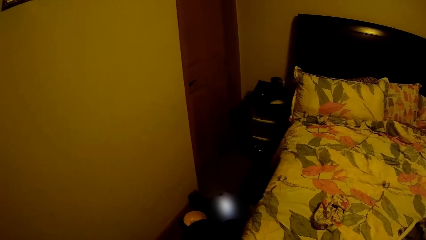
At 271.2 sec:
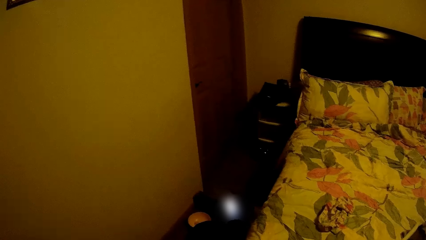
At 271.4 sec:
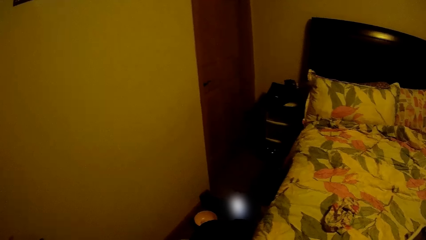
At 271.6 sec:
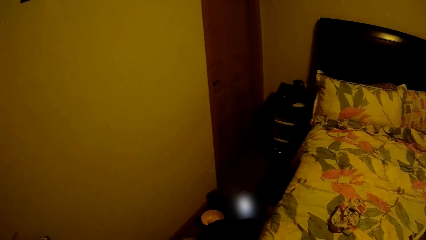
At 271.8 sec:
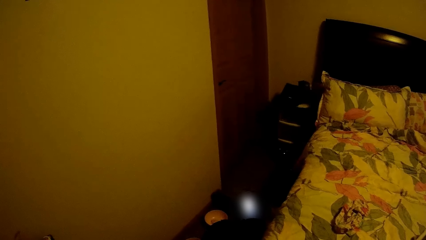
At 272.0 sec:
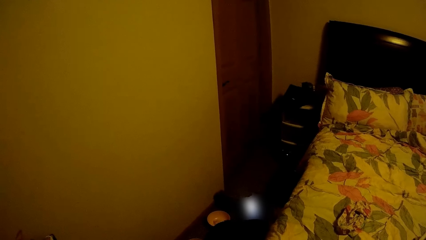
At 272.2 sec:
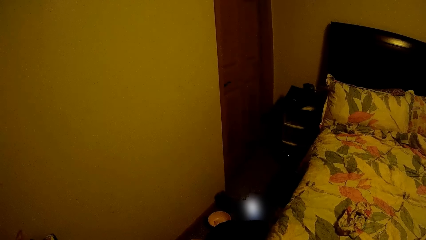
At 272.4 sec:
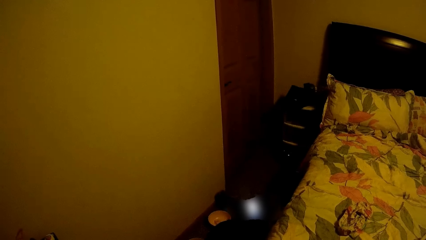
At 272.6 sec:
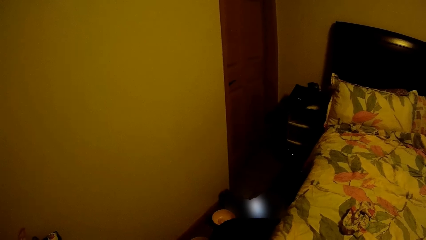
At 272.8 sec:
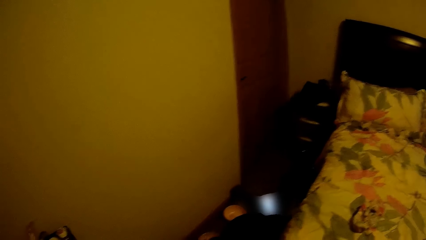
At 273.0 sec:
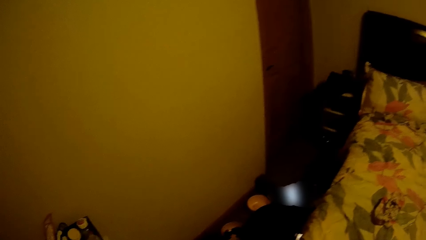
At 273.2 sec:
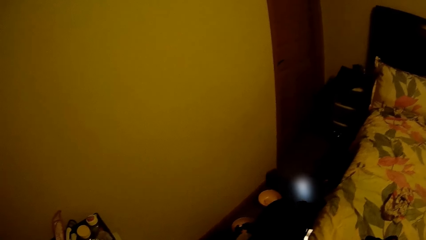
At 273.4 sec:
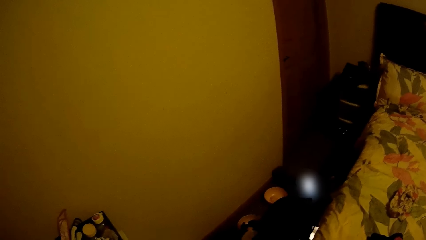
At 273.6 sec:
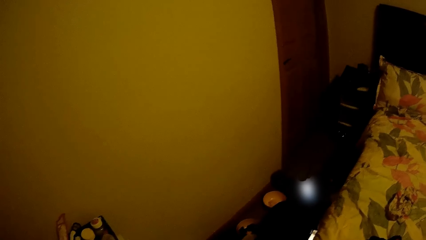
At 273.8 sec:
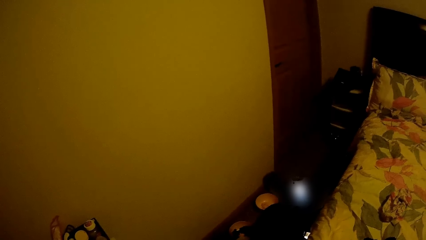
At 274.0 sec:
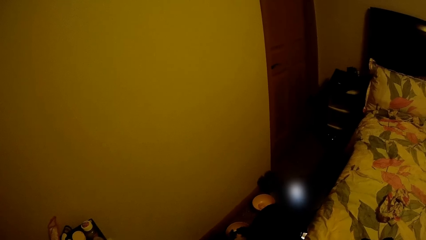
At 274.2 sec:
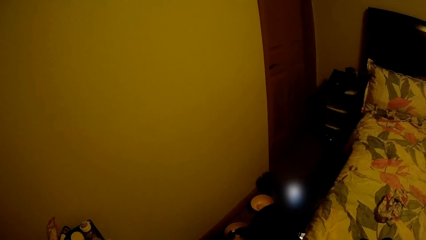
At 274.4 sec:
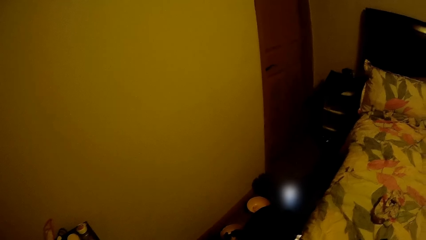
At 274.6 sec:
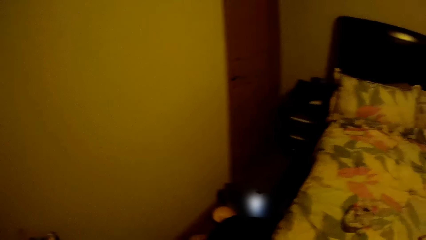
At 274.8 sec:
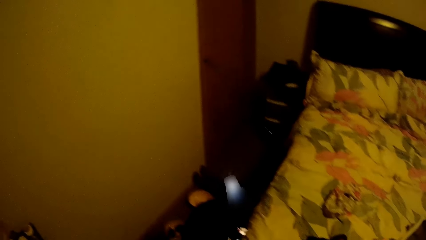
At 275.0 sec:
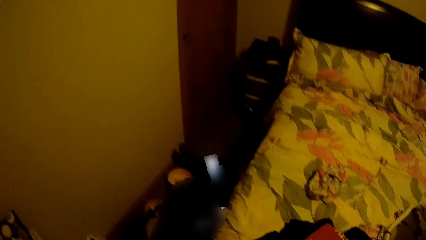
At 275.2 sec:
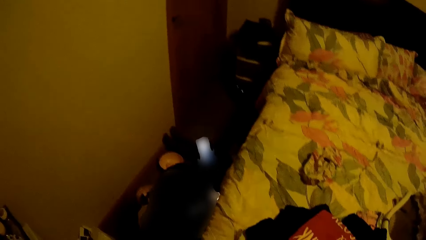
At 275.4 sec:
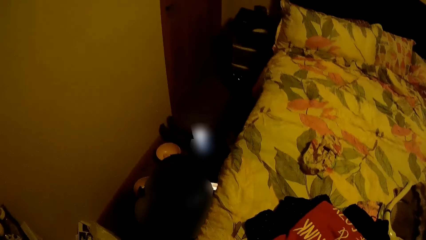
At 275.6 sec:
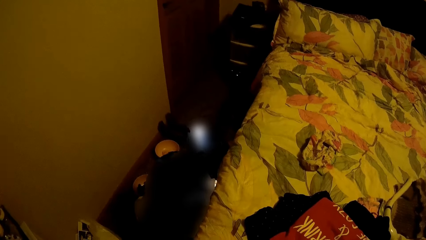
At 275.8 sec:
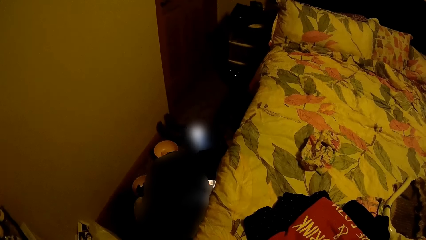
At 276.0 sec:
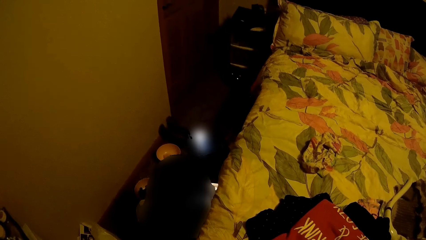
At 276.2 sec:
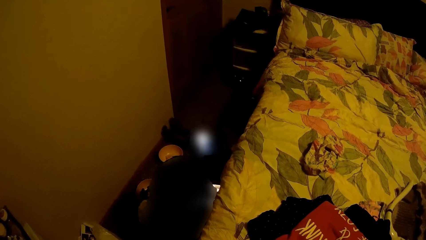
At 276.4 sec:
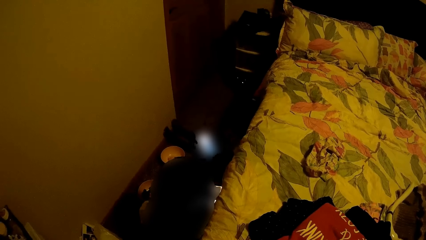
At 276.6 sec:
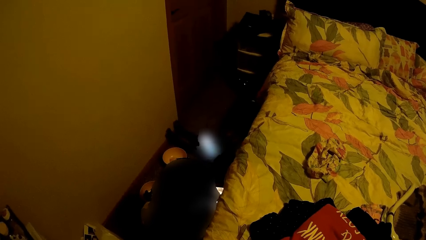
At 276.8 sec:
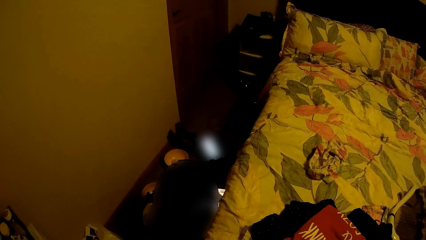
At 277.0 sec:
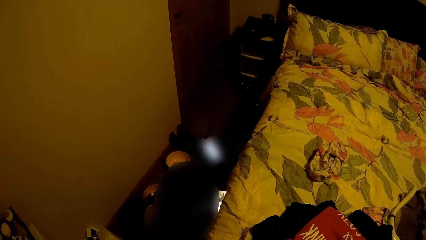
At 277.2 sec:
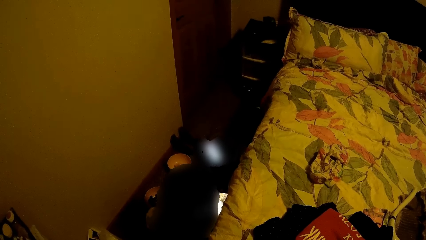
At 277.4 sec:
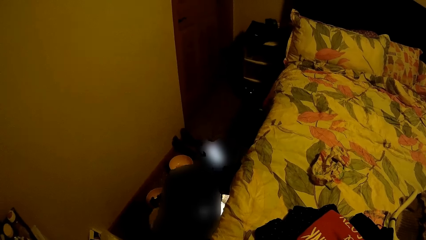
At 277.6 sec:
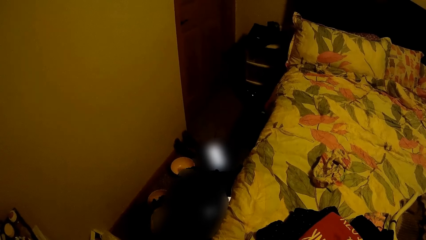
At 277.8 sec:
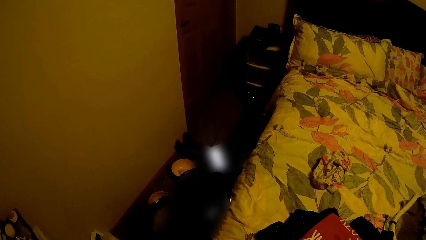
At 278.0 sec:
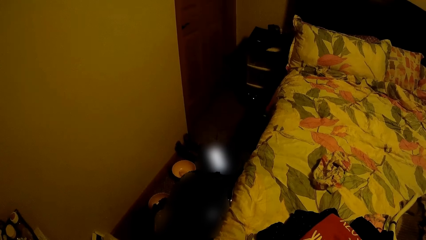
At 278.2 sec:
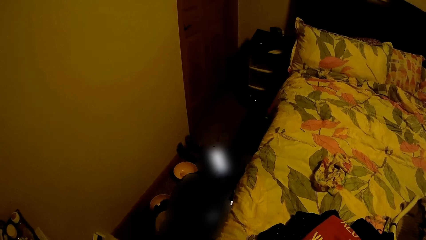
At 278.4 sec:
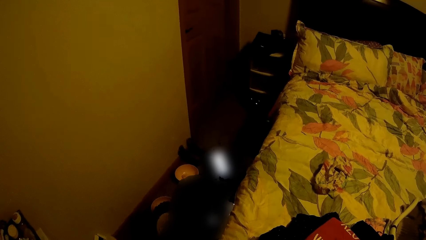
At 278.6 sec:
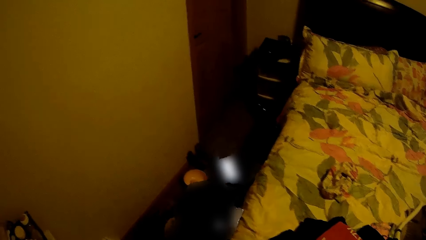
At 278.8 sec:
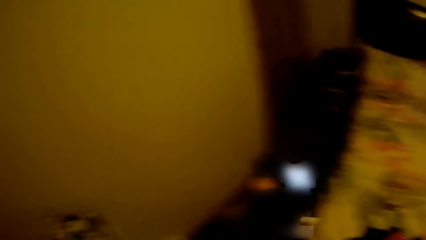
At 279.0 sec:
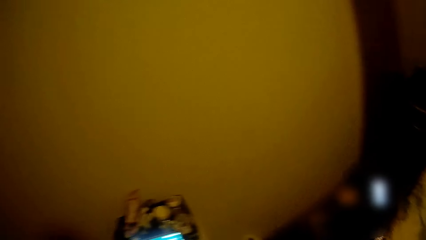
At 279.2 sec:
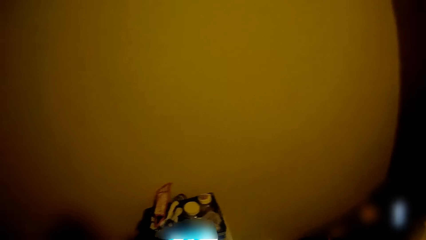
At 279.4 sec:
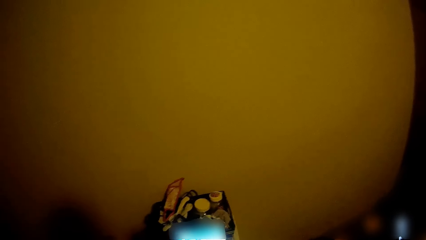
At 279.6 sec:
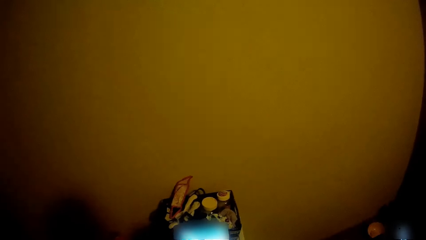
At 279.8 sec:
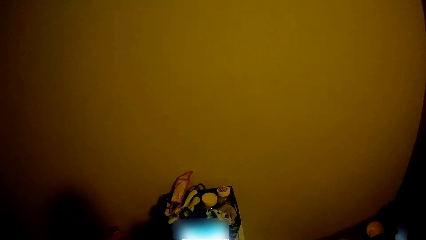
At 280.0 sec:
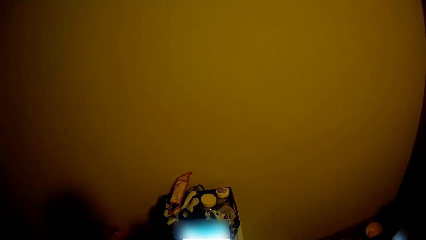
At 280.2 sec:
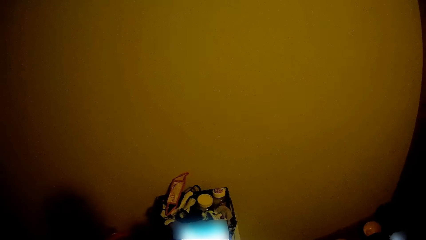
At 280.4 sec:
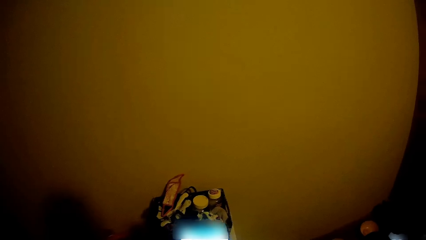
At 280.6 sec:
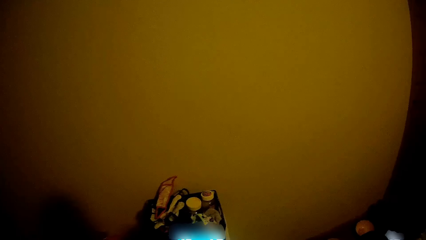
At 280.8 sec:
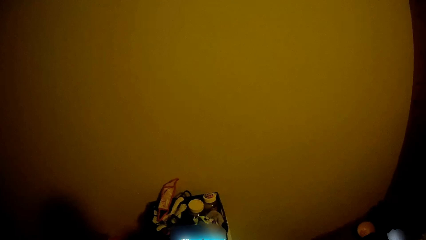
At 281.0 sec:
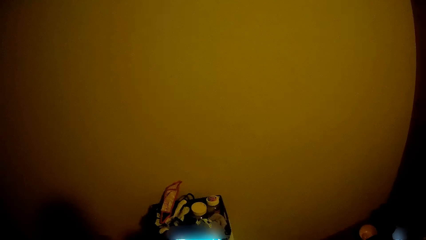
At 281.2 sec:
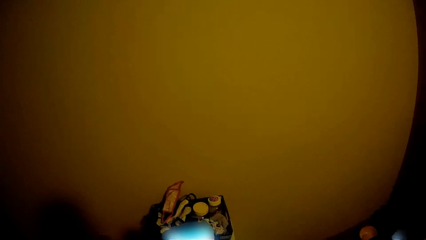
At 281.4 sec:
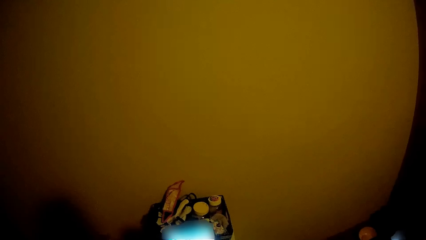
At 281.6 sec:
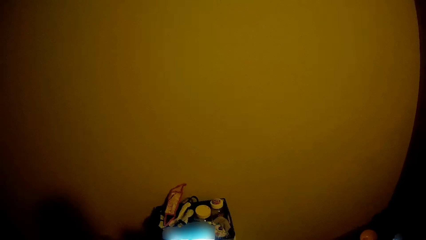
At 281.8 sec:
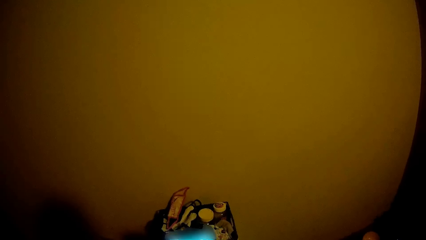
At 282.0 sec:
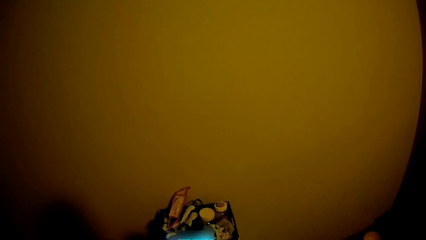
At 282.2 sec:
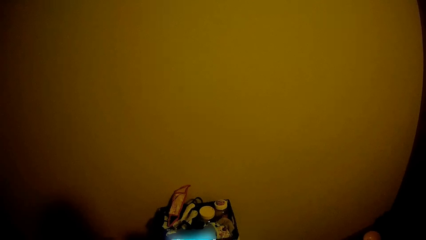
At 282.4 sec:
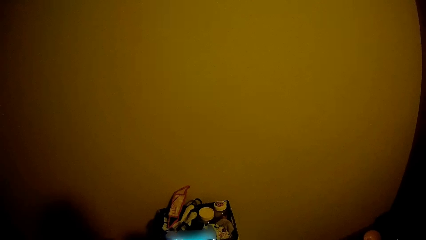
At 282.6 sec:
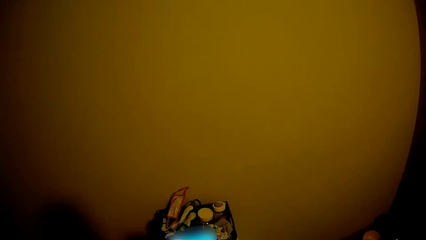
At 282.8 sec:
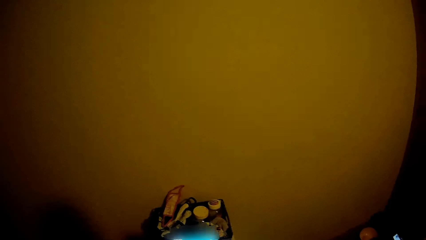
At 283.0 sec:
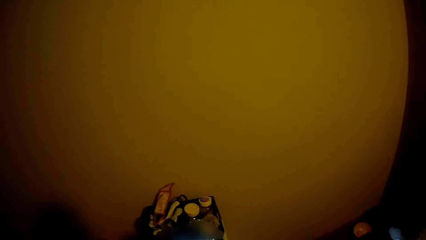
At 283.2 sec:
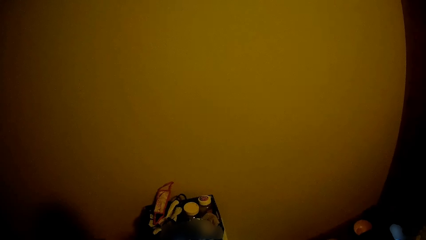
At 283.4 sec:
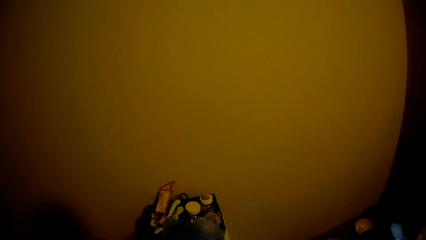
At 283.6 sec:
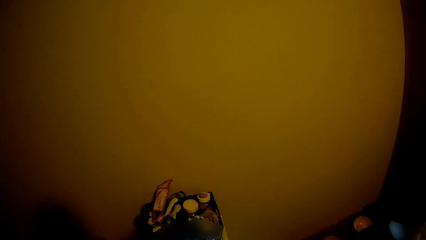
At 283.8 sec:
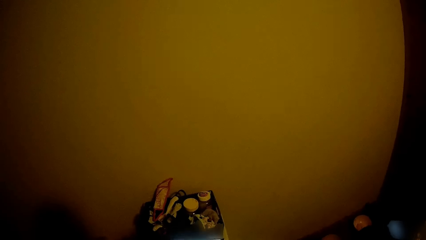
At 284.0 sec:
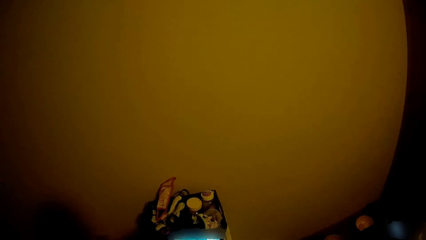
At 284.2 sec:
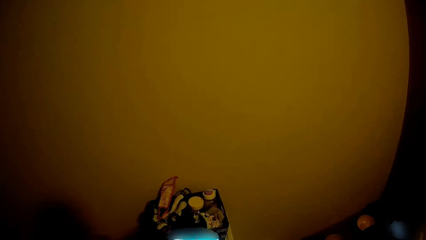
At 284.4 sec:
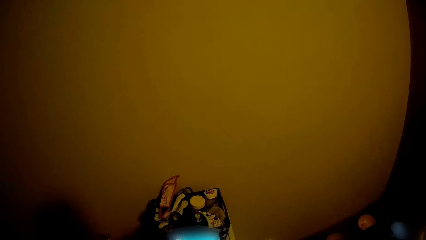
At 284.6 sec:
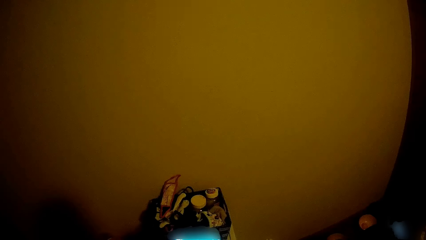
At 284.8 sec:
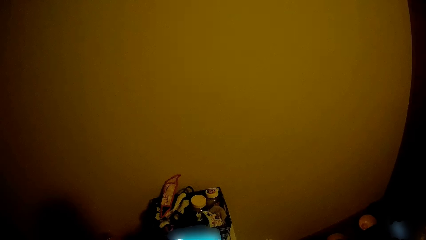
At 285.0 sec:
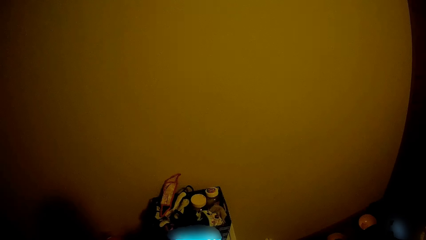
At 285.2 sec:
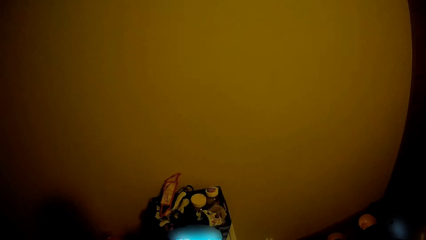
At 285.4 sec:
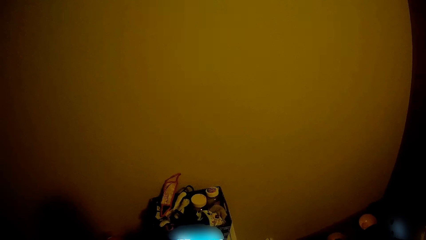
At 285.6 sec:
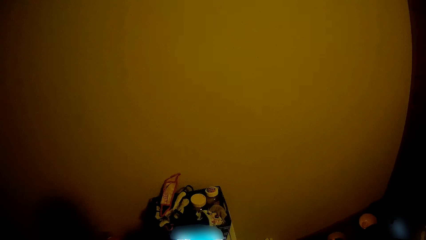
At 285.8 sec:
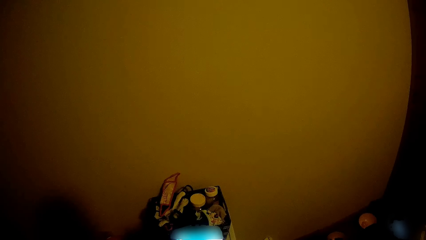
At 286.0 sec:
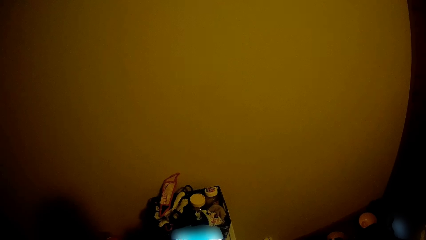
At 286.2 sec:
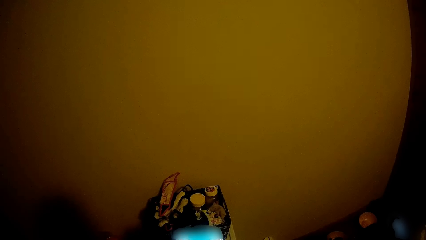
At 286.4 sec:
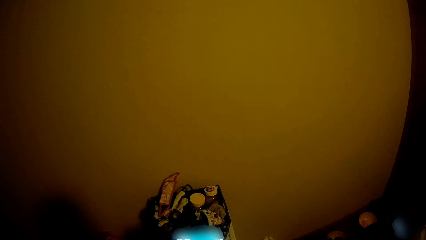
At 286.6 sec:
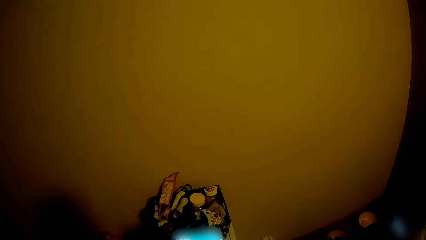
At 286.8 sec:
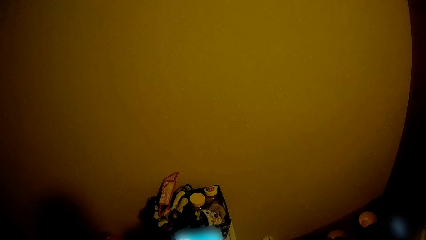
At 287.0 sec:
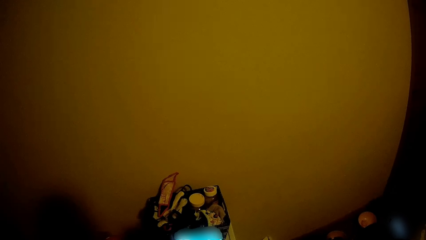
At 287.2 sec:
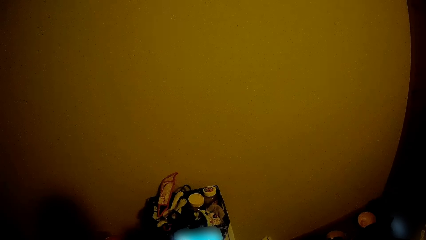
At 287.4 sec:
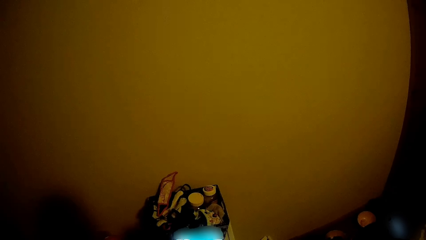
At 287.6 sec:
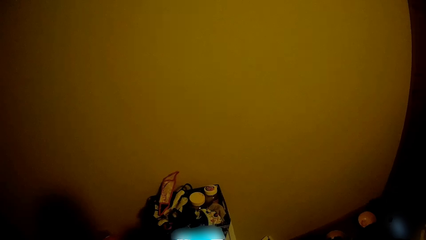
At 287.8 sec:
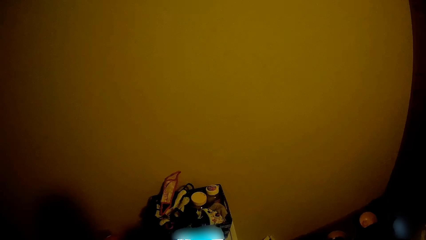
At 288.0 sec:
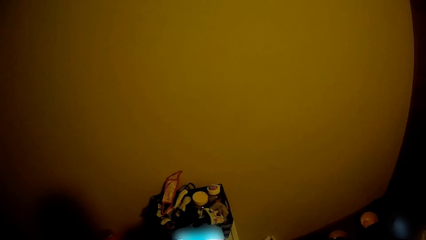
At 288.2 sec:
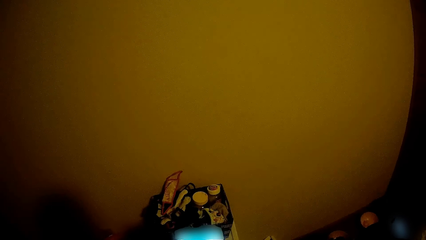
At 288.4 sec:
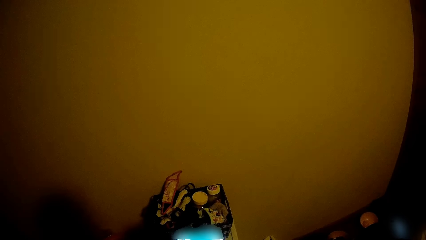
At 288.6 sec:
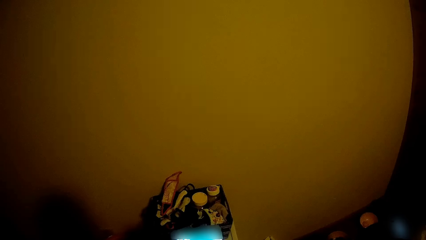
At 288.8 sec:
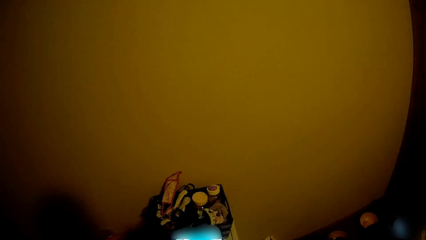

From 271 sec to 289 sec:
The camera wearer uses the phone.
